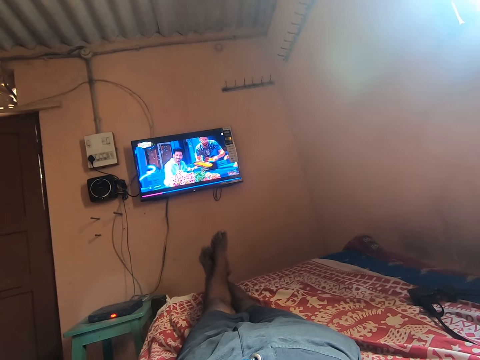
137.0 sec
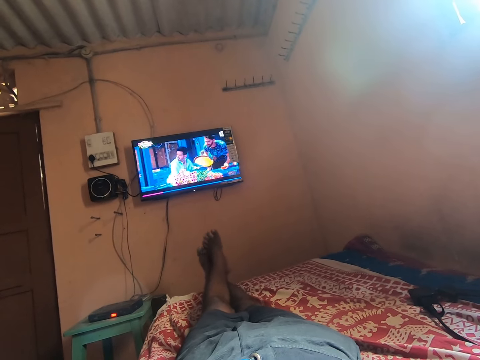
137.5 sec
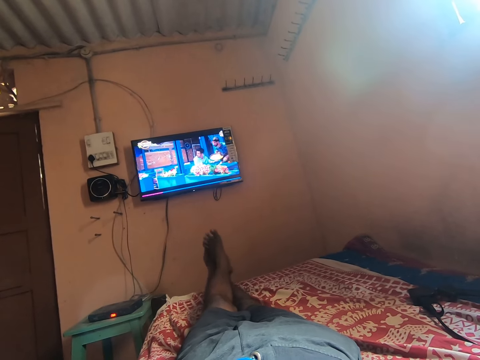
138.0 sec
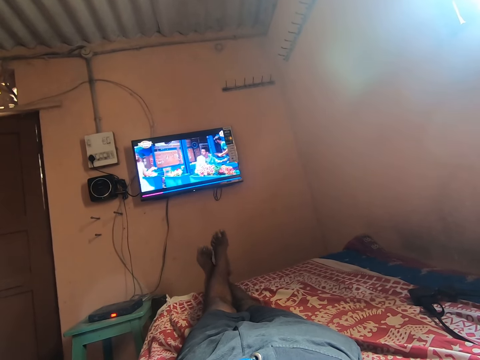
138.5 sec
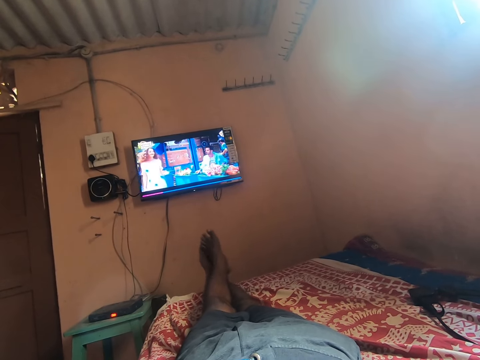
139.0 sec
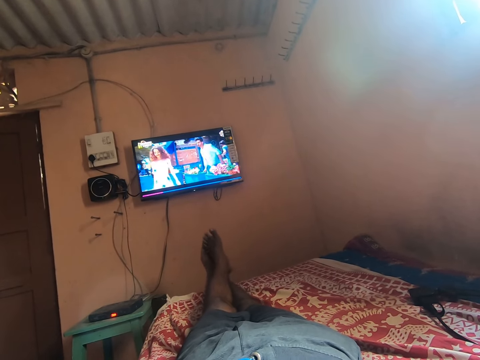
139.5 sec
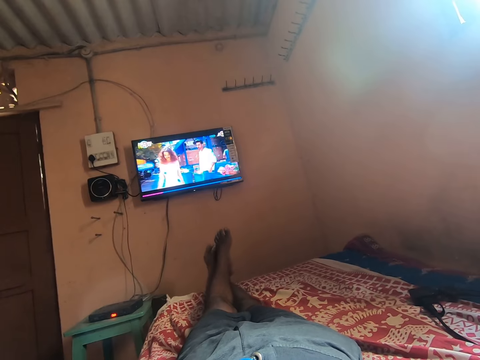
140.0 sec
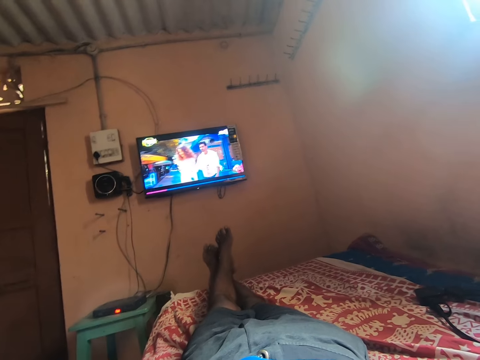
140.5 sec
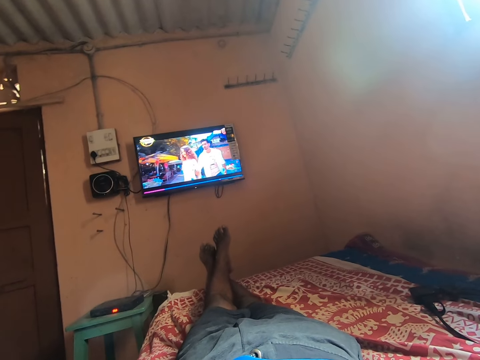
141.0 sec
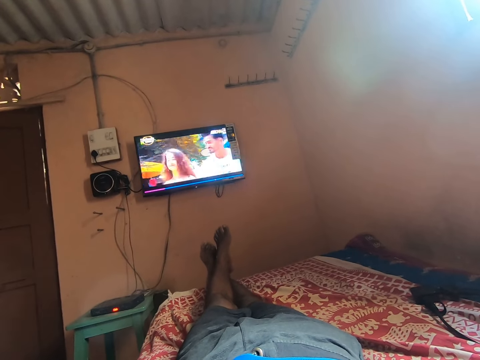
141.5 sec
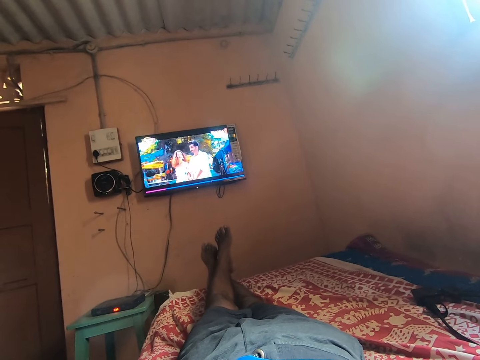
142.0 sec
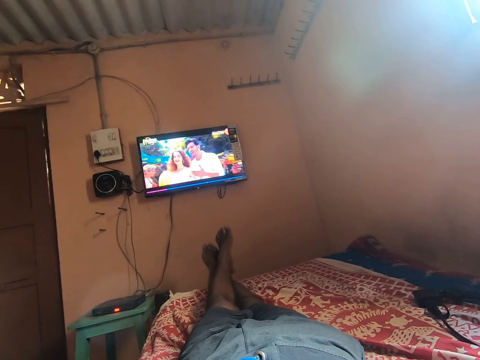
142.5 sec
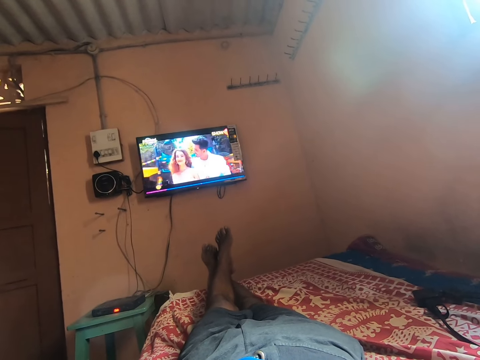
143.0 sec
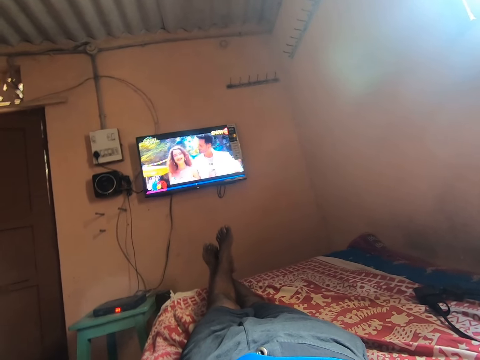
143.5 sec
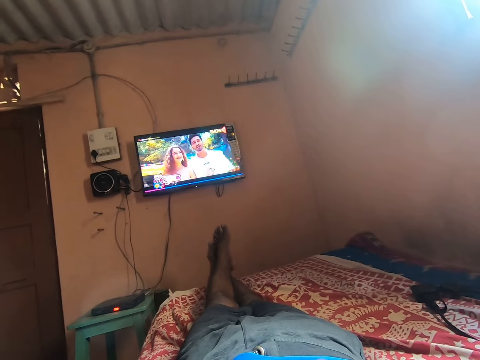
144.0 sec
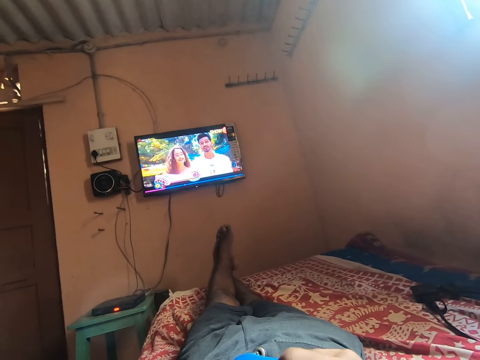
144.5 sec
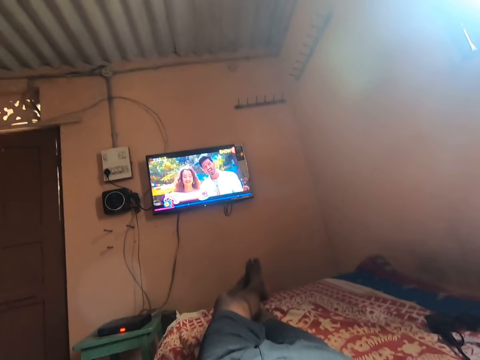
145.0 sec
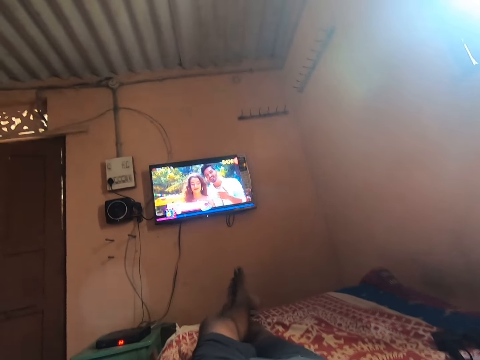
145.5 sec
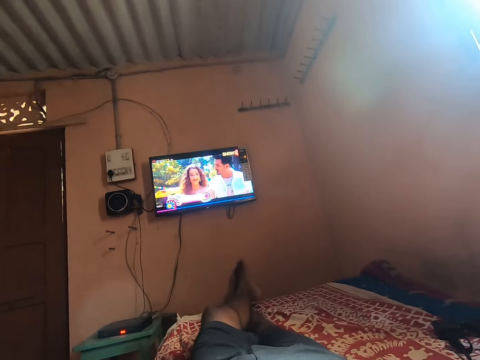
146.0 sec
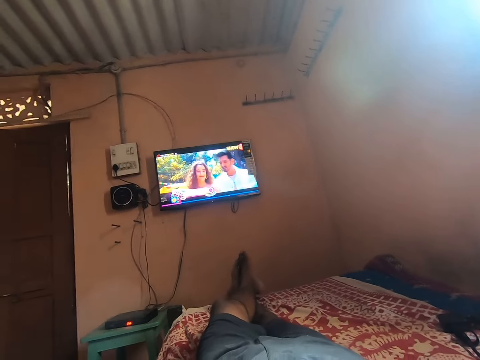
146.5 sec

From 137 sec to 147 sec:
The camera wearer rubs his feet together. He watches television. He lifts up his hand towards his face. He watches television.

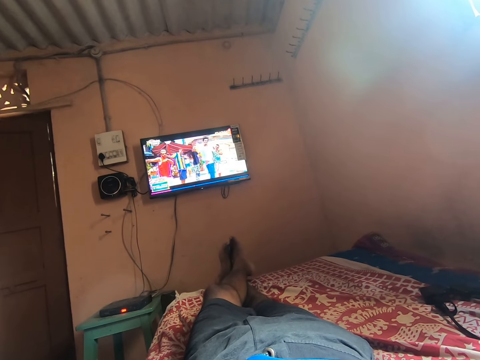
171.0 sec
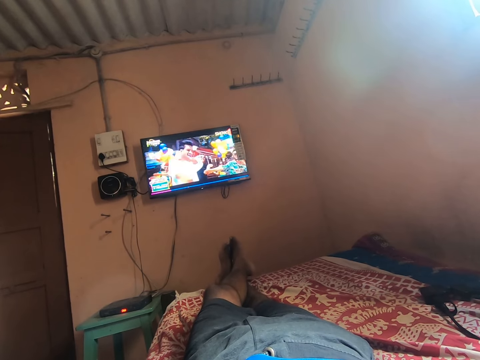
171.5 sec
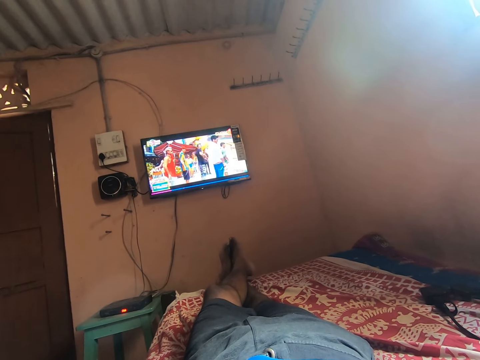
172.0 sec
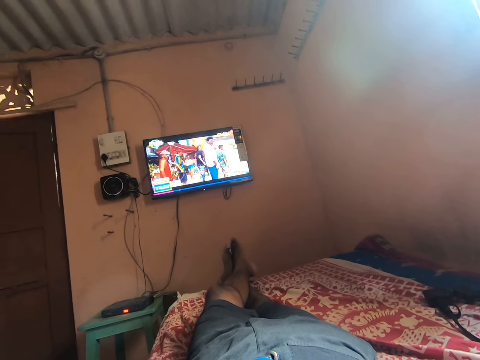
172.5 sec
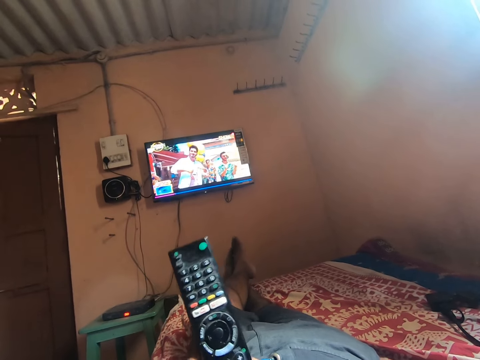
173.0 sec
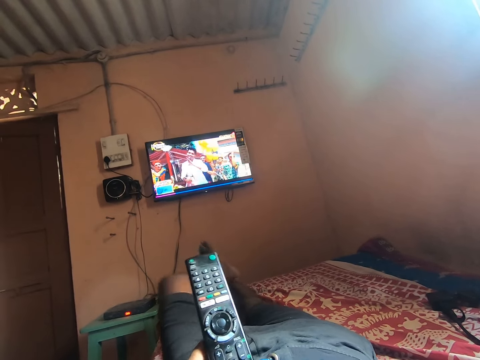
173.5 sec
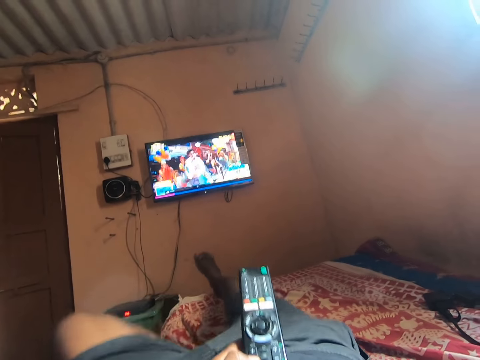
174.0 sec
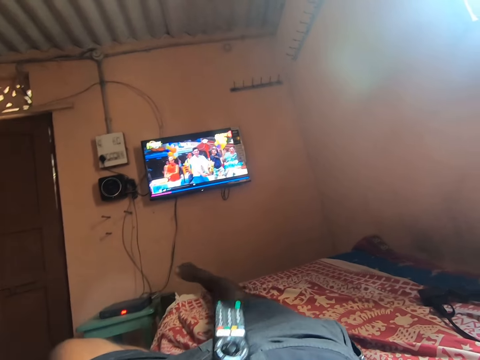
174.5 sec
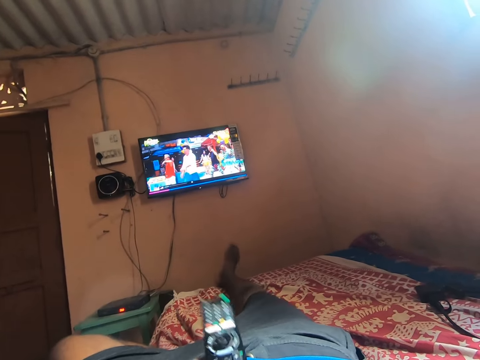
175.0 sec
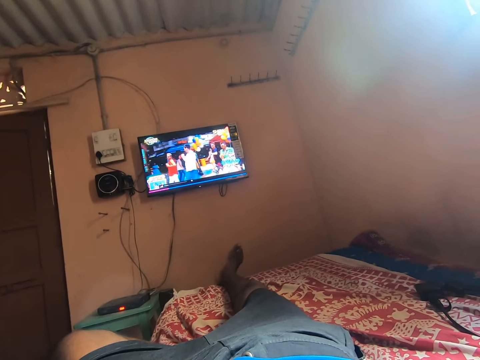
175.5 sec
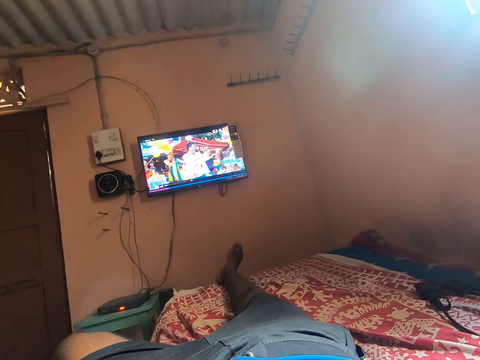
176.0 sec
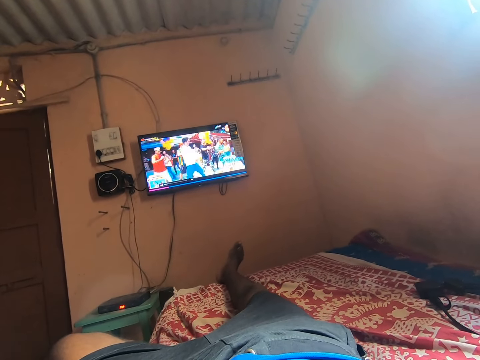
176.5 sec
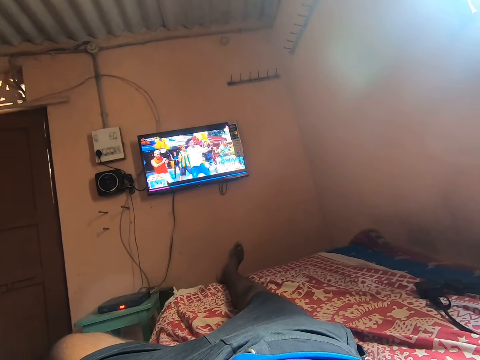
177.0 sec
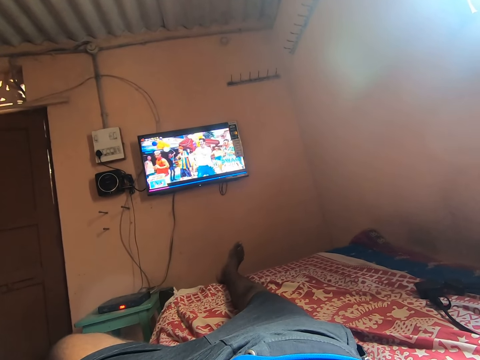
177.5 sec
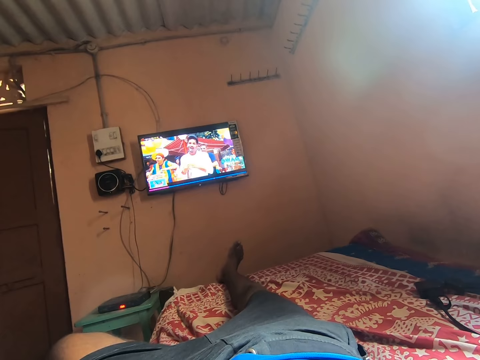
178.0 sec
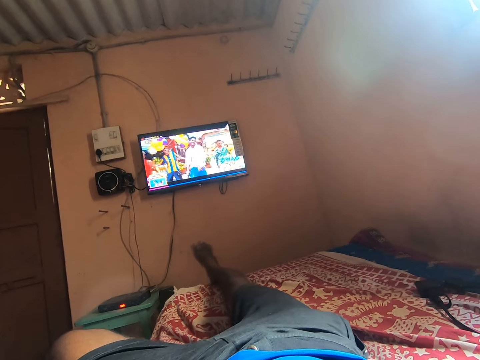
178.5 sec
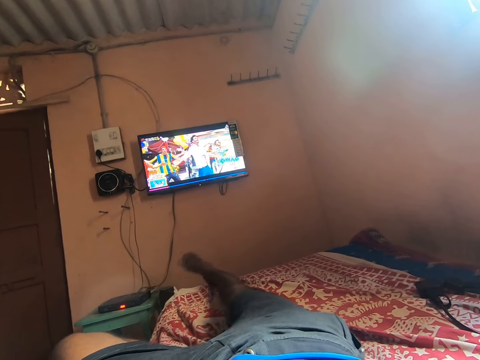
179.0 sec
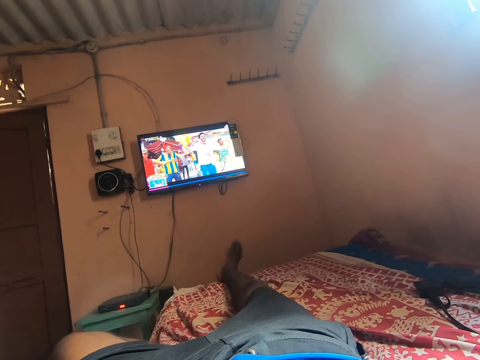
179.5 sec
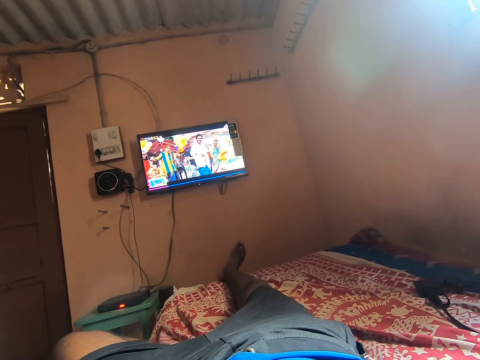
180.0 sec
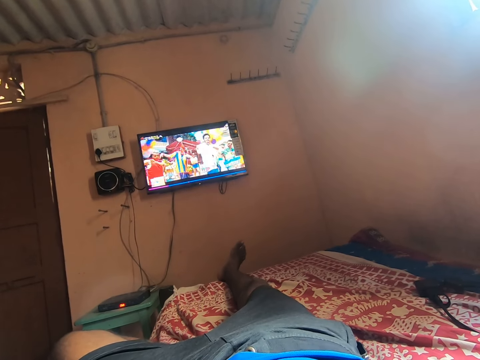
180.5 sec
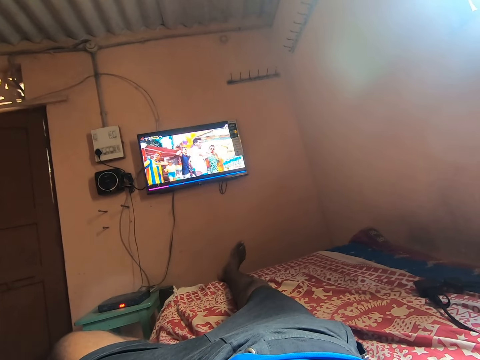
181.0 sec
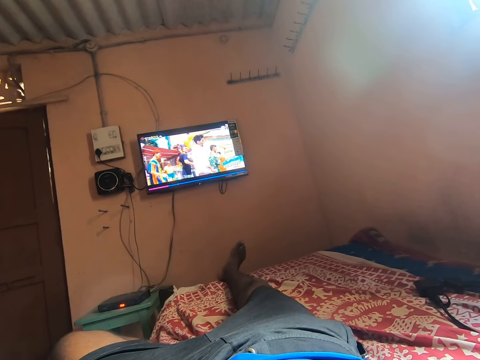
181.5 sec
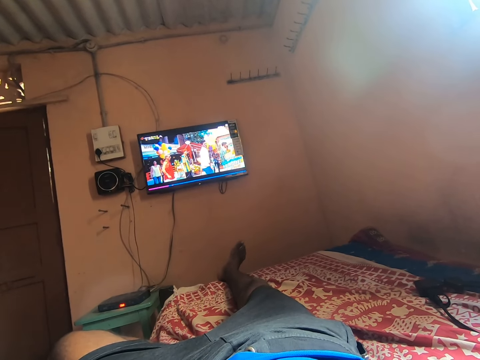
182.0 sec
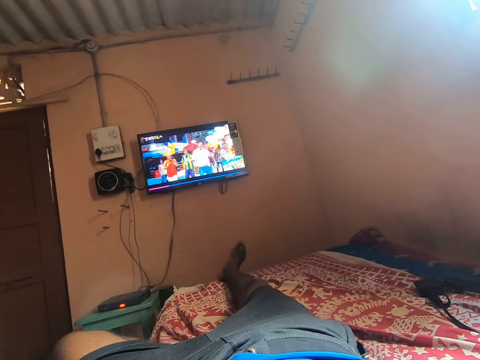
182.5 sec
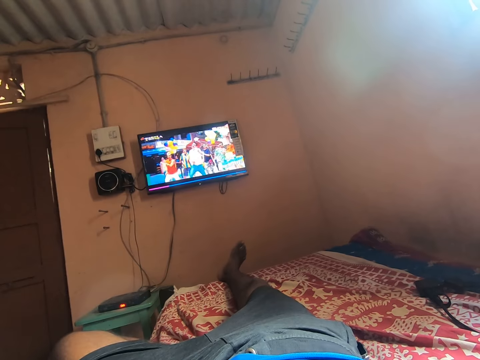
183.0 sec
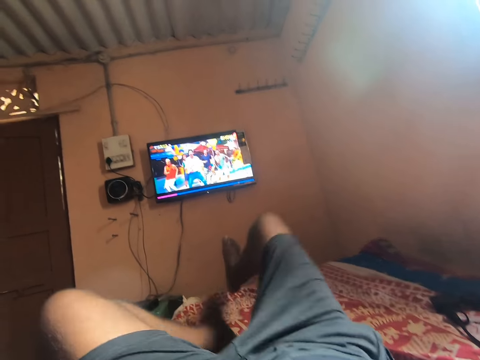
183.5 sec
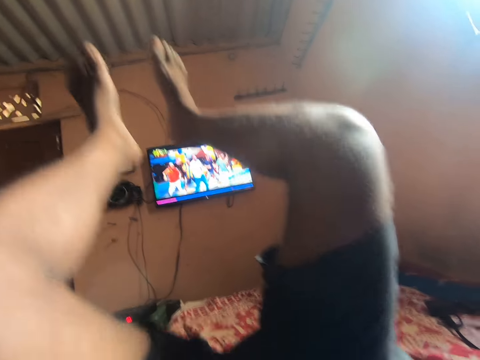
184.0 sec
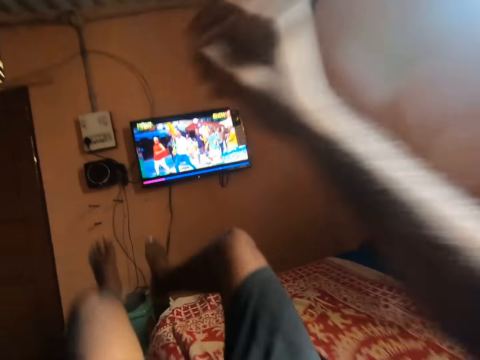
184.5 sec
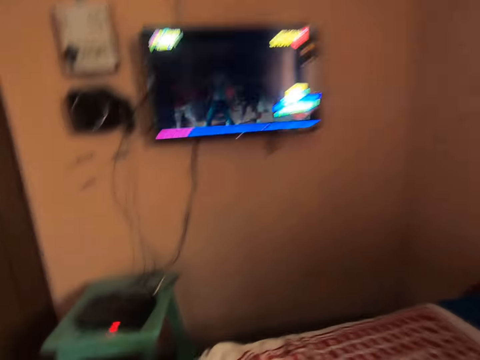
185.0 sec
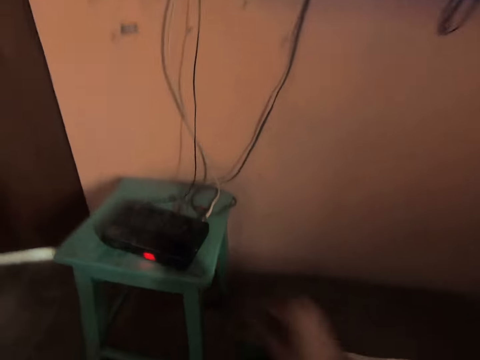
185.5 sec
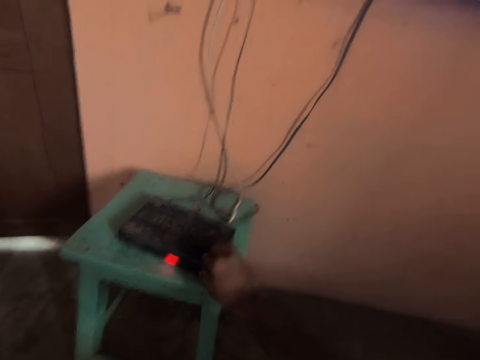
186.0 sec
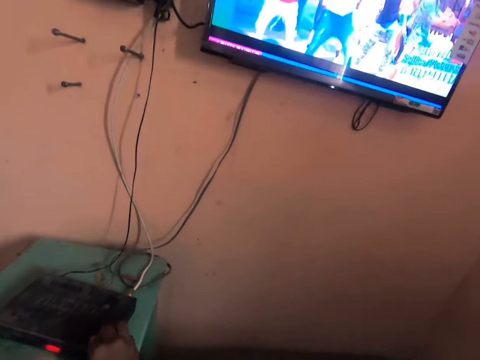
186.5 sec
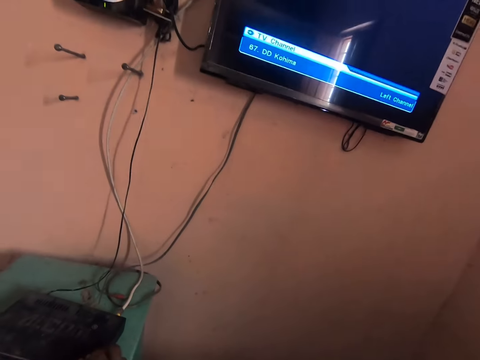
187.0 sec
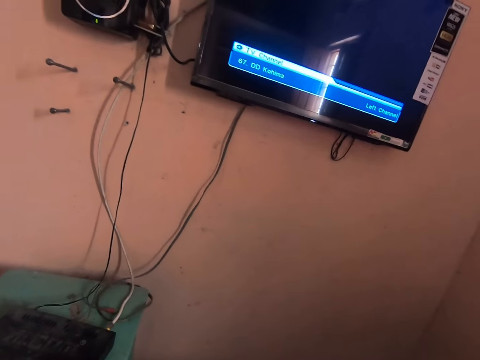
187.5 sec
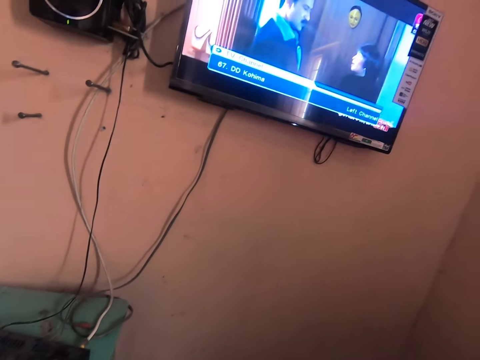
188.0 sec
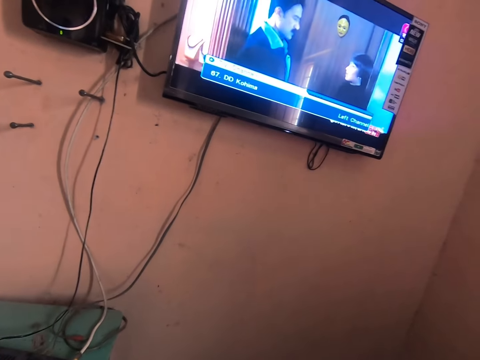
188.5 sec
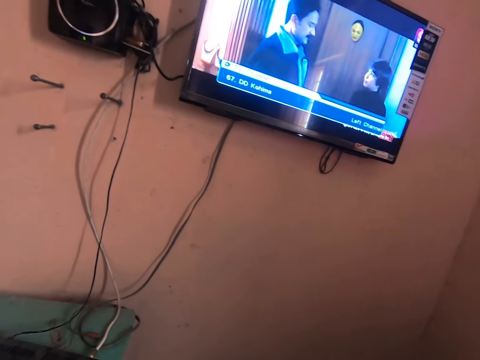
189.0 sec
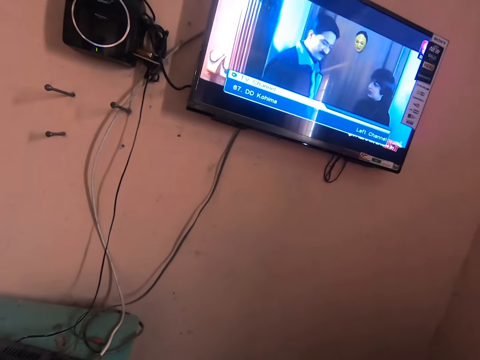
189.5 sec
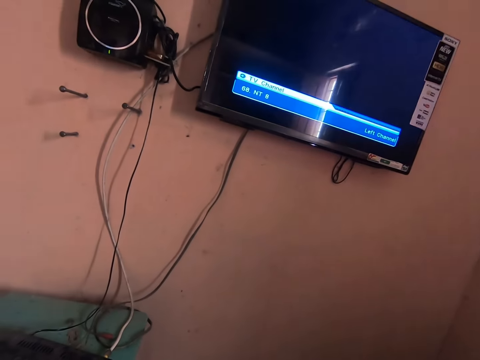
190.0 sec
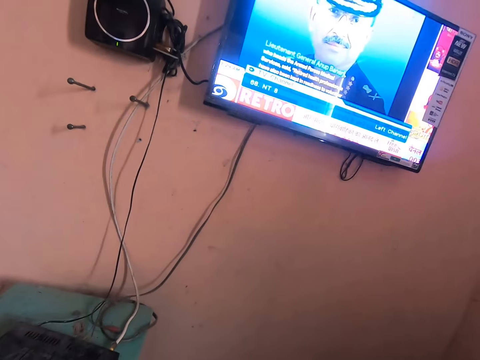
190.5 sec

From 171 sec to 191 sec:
The camera wearer removes the remote controller from his chest. He points the remote at the television. He bends his left knee towards him. He lowers the remote, lifts up the remote and moves the remote towards him. He puts the remote controller on his chest. He watches television. He shakes his leg. He watches television. He lifts up his legs. He moves forwards. He reaches for the digital decoder with his hand. He presses a button on the decoder. He changes the channel.
